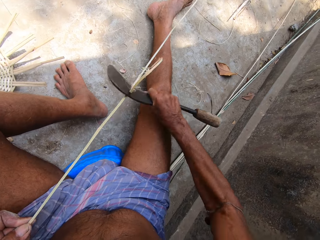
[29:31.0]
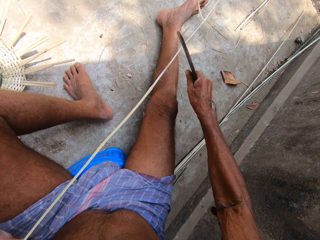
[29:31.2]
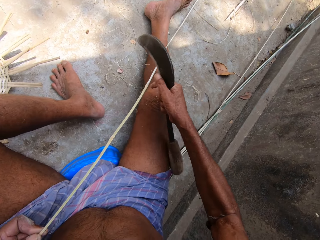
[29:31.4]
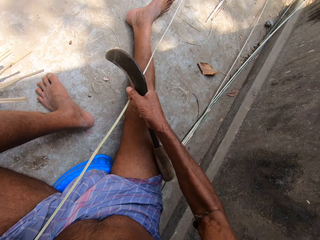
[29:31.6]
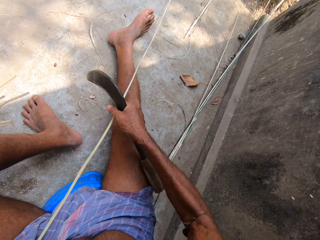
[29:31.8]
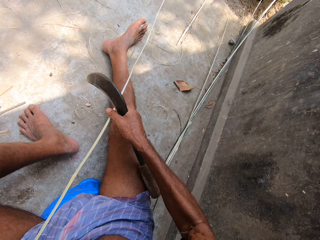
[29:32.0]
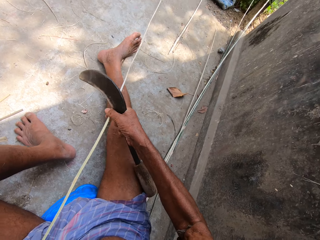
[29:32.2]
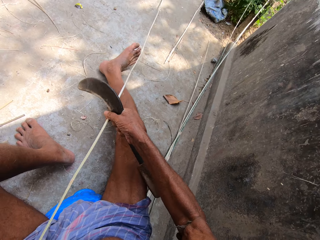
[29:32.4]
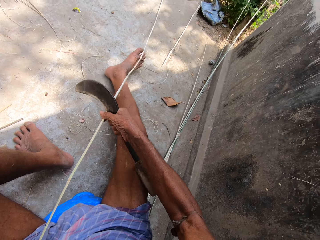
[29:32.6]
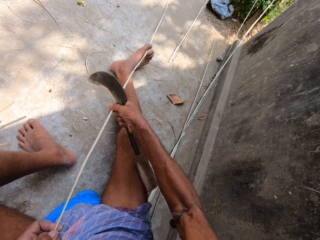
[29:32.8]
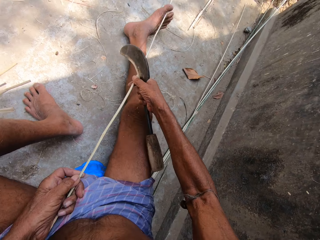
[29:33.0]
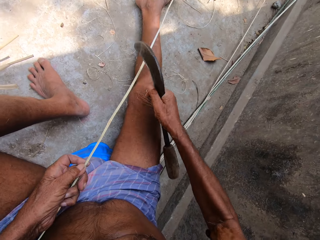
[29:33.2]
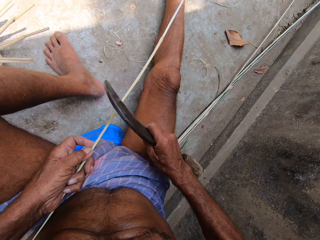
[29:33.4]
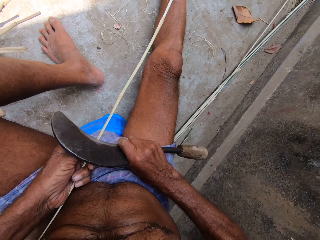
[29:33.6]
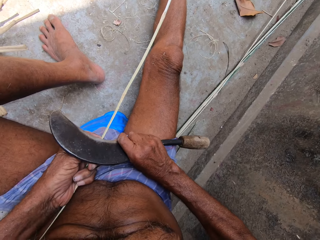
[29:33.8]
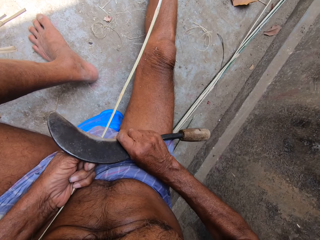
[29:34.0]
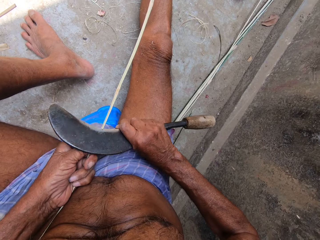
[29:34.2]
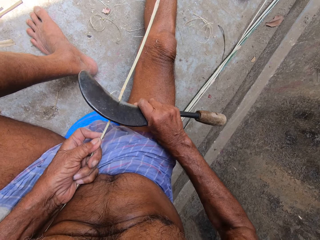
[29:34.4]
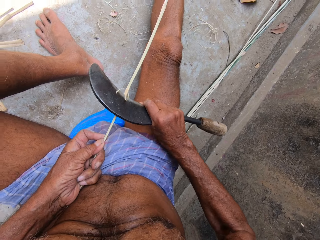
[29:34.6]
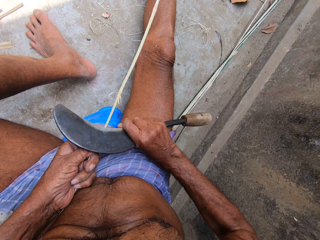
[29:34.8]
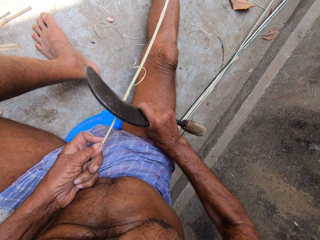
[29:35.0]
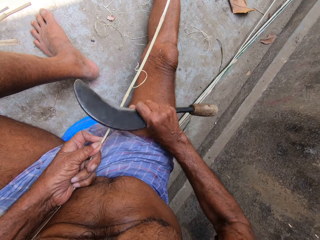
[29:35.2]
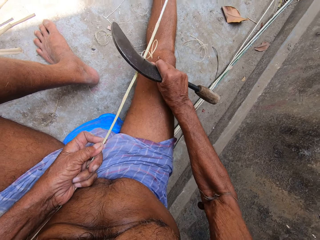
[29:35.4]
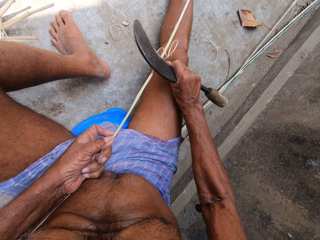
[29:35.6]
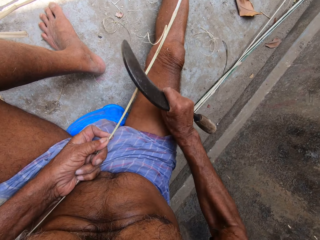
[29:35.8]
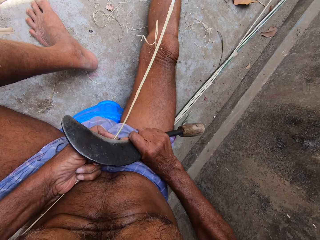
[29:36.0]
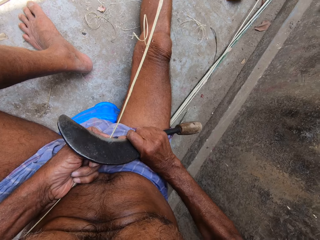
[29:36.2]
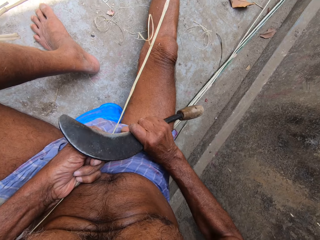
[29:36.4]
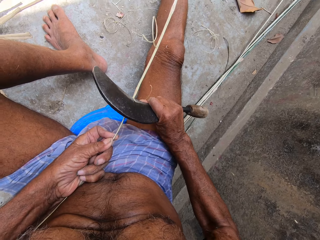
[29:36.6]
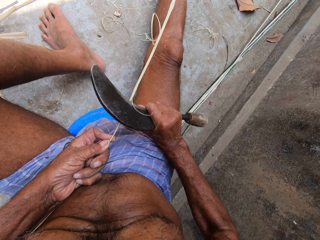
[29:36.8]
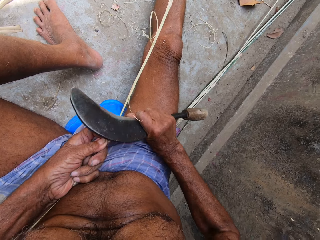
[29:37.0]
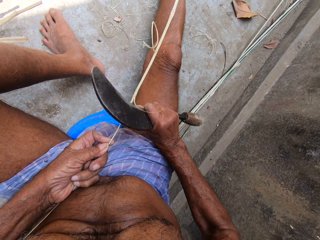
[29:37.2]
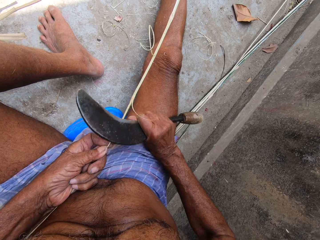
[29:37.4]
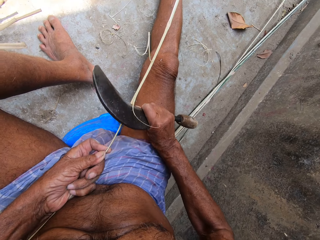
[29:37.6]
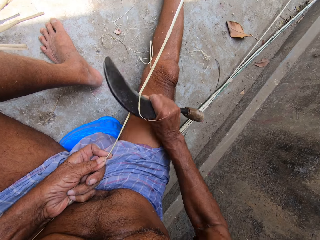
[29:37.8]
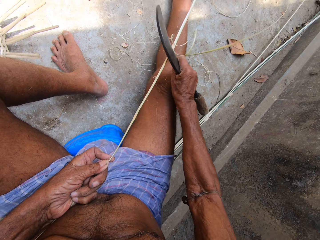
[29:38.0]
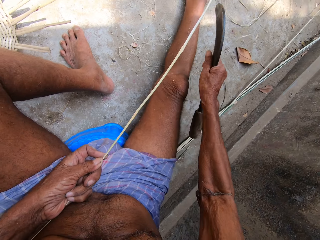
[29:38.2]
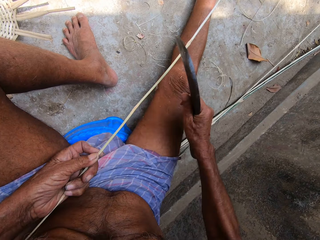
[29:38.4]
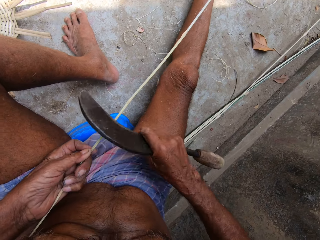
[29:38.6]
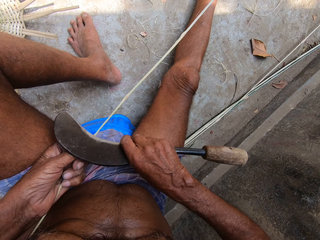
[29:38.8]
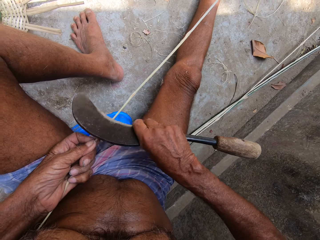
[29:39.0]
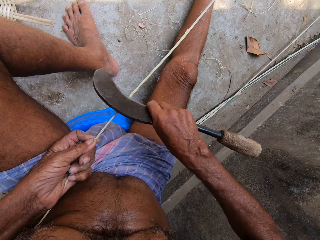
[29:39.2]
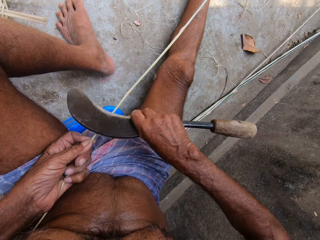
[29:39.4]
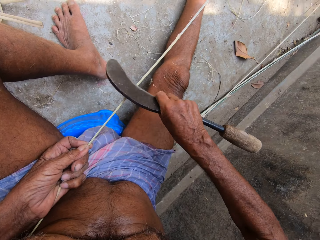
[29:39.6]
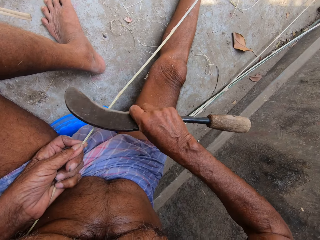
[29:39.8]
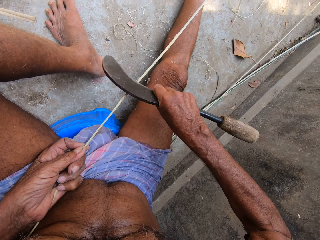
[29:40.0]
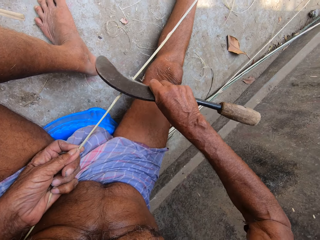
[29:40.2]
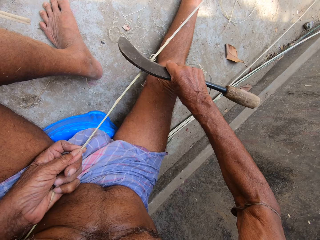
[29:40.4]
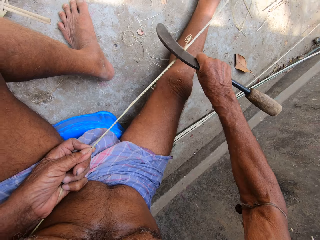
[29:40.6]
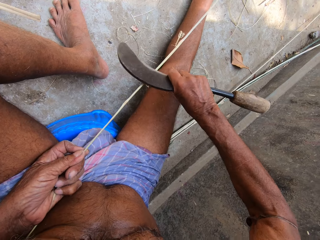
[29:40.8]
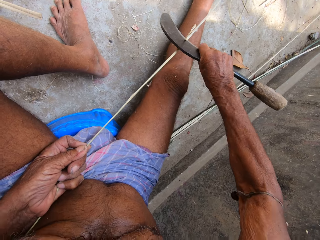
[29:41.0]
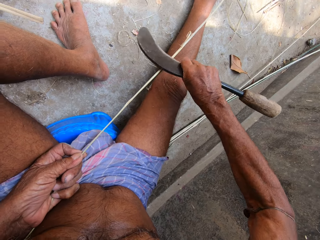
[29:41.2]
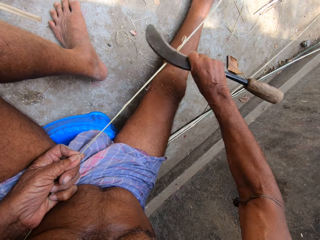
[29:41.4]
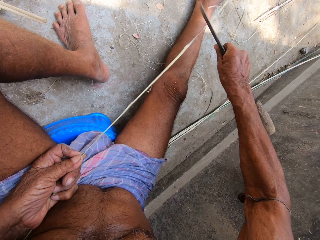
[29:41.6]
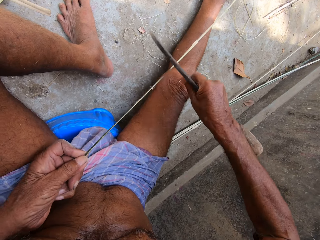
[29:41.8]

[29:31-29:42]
The camera wearer puts a stick between the toes. They peel the stick with a sickle.

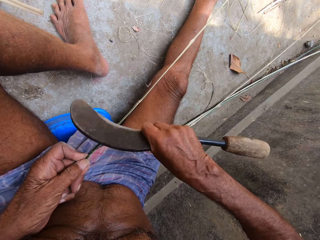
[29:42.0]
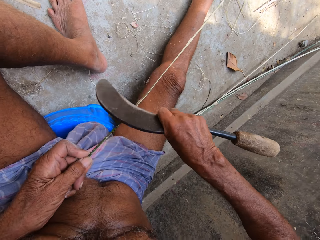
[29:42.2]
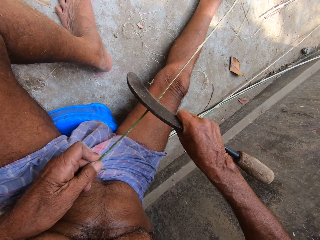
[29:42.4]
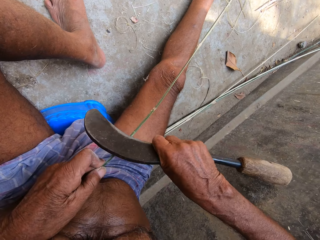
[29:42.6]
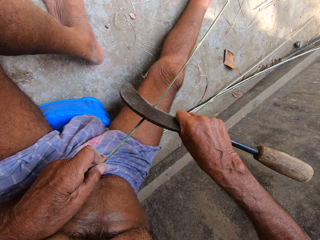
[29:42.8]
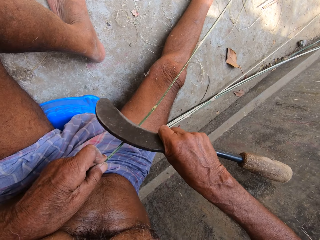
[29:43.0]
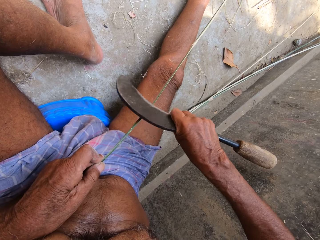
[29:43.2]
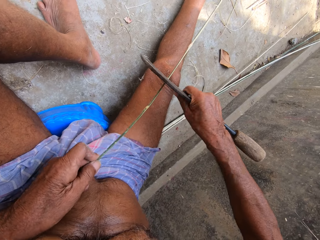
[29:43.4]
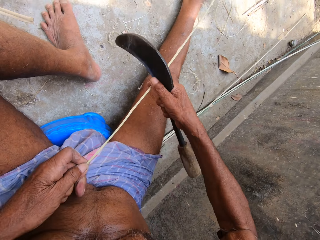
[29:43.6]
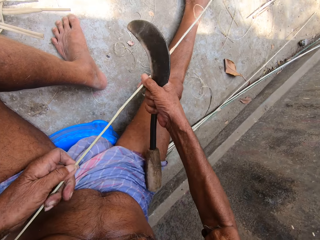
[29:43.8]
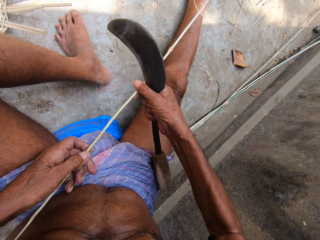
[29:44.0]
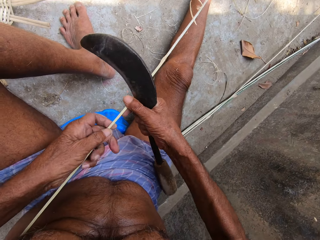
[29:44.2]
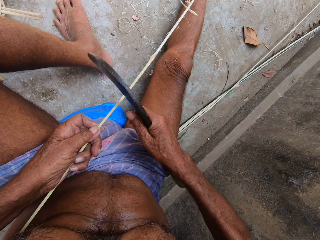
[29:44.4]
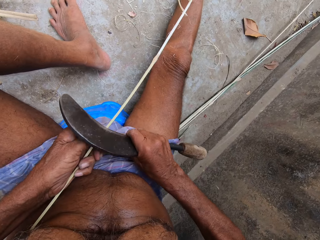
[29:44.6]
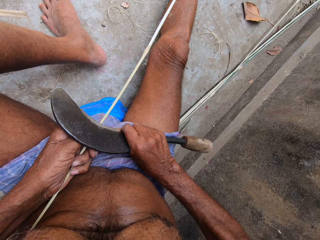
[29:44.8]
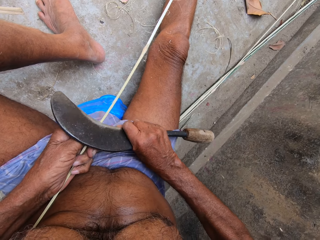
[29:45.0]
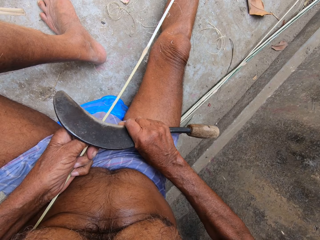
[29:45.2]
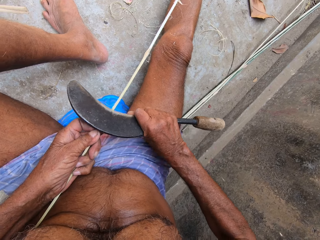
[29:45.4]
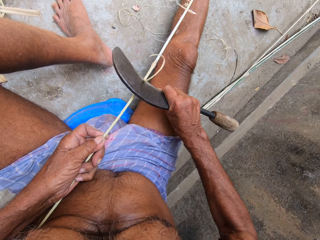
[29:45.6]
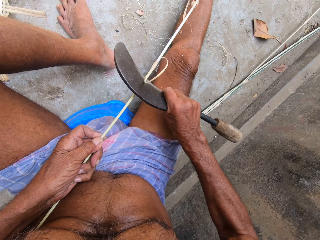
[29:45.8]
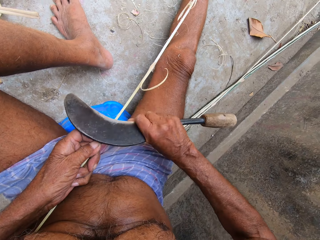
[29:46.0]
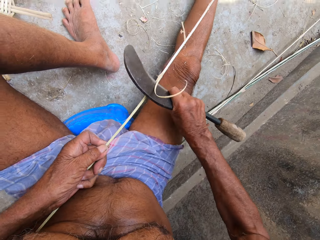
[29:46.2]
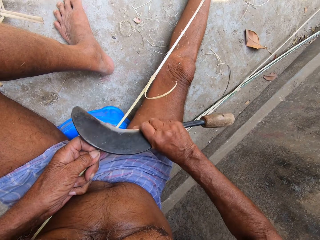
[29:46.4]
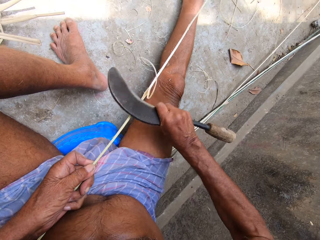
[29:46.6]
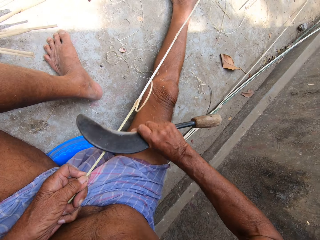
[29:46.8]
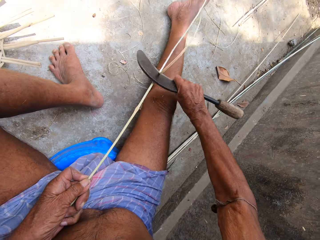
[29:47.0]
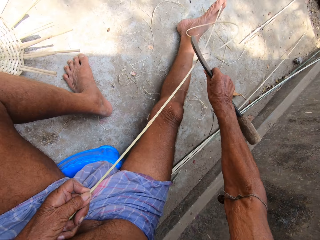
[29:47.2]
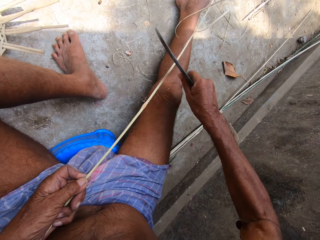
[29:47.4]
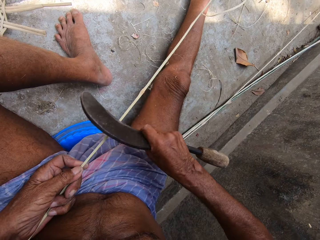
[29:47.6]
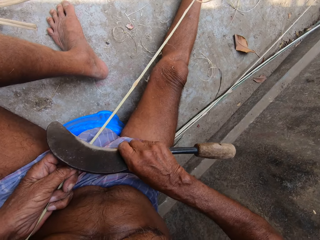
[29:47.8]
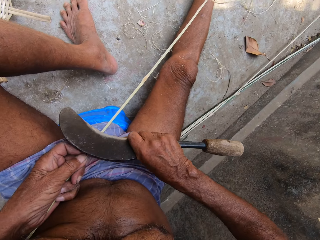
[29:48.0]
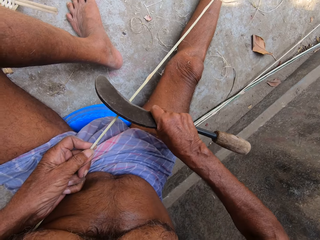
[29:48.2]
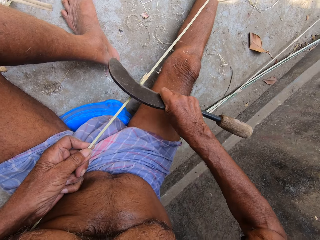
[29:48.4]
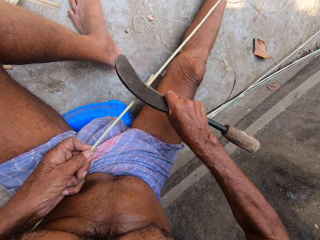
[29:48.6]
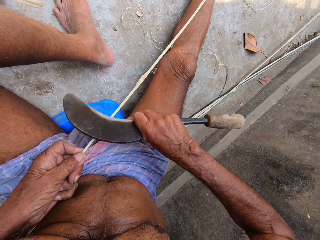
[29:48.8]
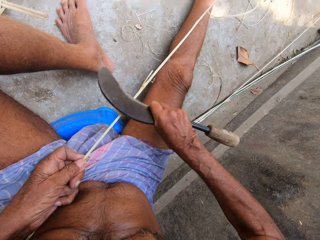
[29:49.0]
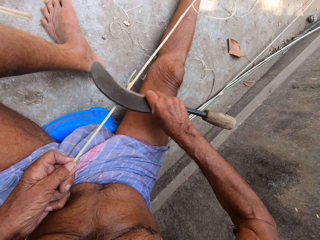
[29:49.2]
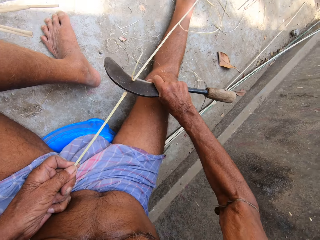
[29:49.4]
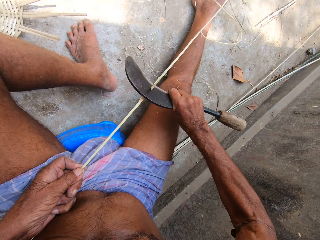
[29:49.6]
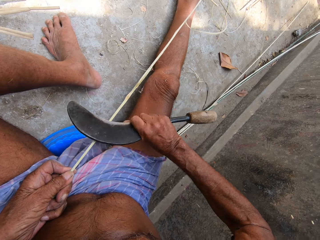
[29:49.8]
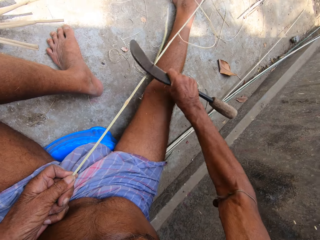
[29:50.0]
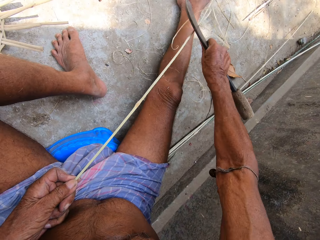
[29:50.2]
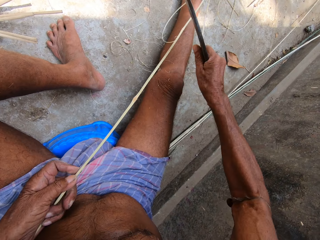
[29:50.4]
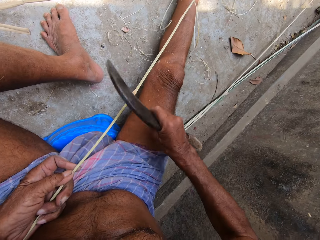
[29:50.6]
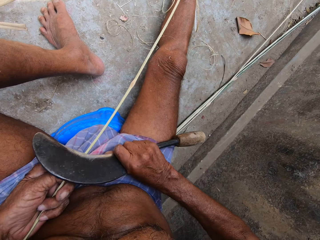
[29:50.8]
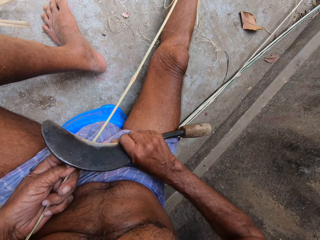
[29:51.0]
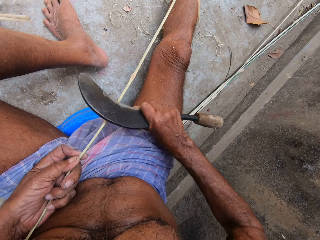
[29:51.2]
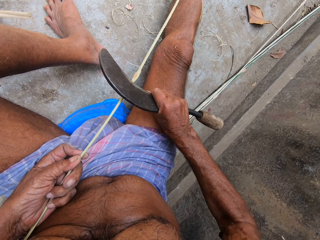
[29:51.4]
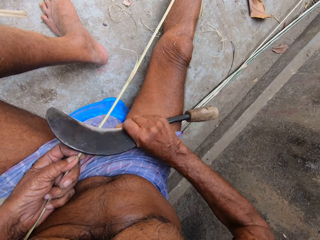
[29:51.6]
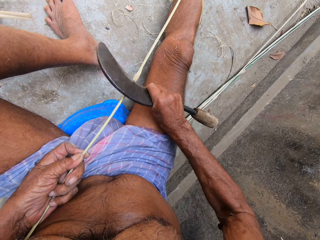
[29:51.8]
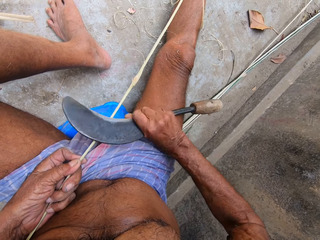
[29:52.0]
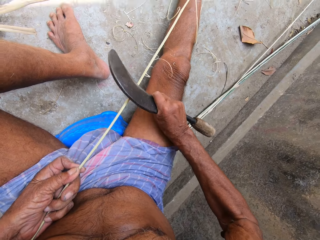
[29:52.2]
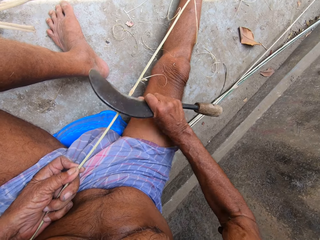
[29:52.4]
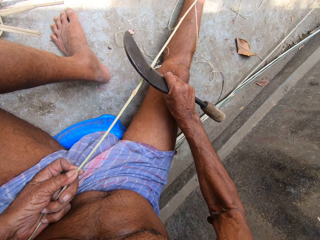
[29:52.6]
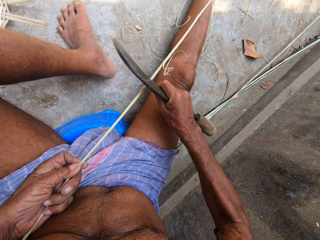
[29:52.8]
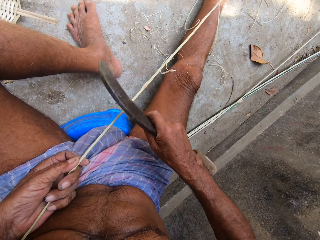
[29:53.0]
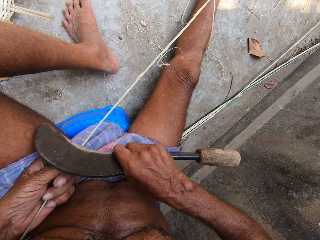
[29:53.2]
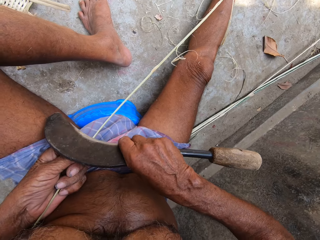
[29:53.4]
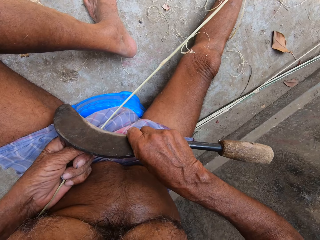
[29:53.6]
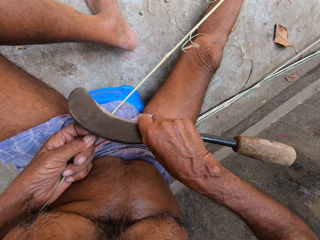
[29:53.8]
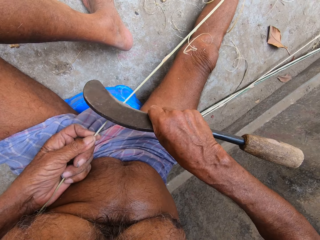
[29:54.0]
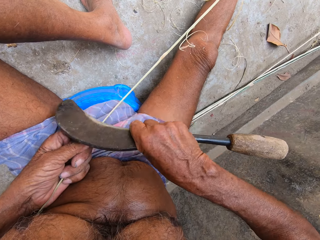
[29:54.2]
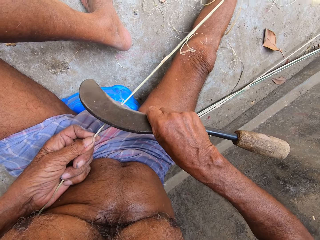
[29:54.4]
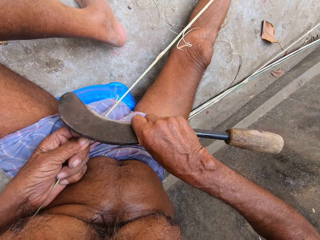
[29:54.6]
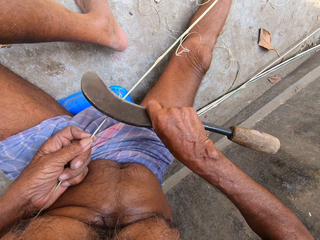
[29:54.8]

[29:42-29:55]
The camera wearer draws the bamboo strip from the floor with both hands. He trims the bamboo strip with the sickle in his right hand.
